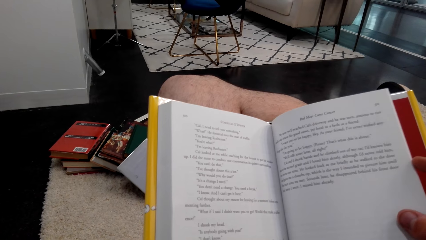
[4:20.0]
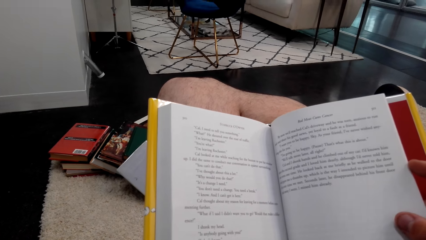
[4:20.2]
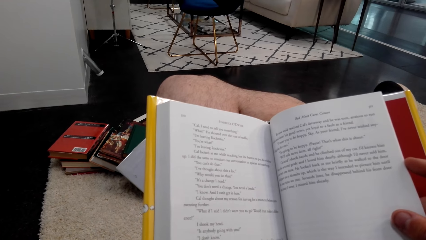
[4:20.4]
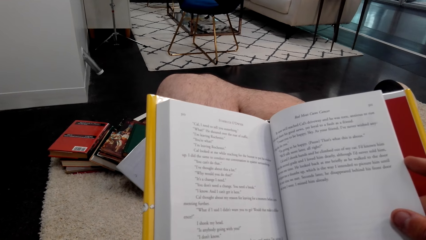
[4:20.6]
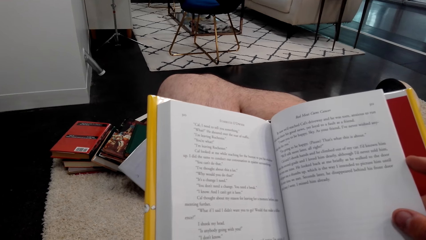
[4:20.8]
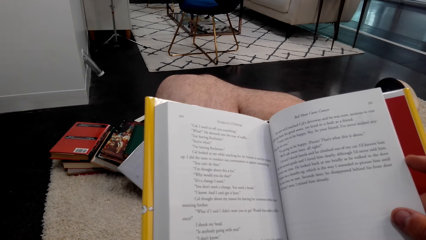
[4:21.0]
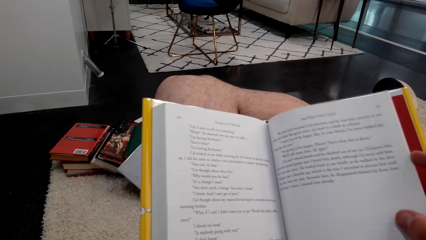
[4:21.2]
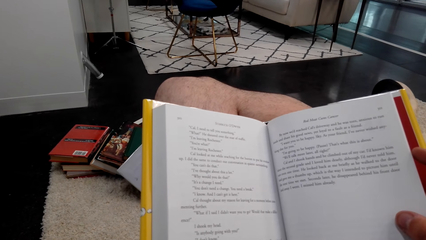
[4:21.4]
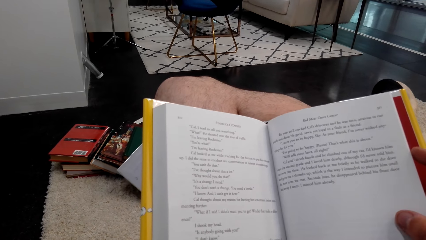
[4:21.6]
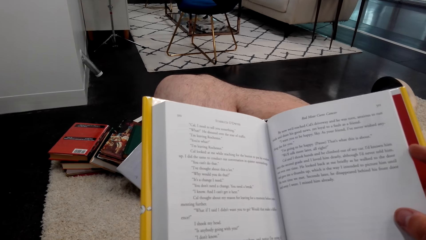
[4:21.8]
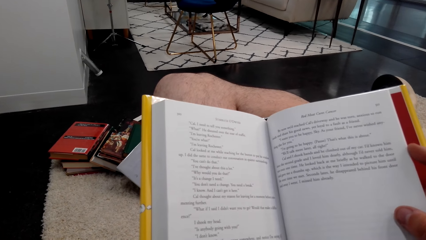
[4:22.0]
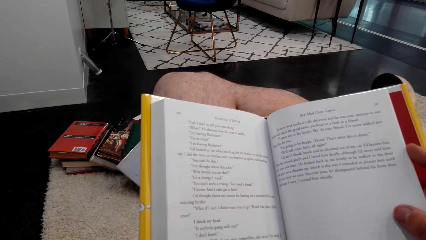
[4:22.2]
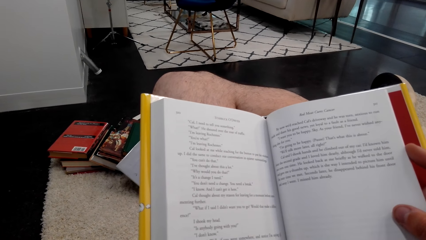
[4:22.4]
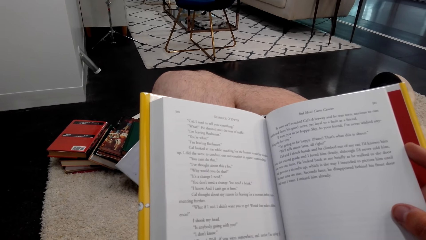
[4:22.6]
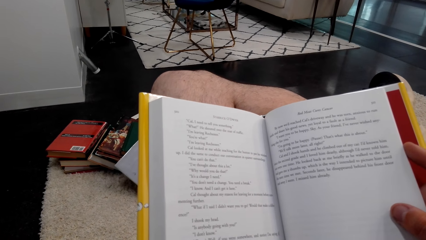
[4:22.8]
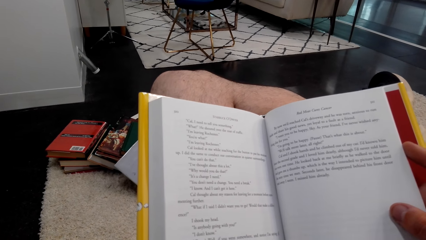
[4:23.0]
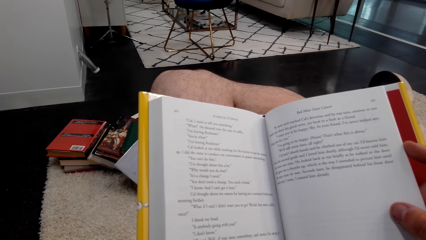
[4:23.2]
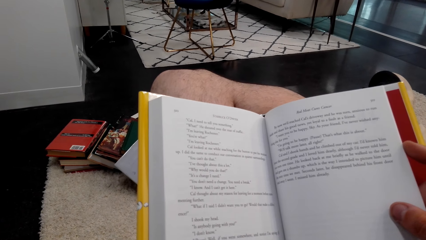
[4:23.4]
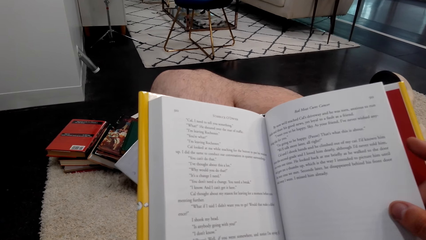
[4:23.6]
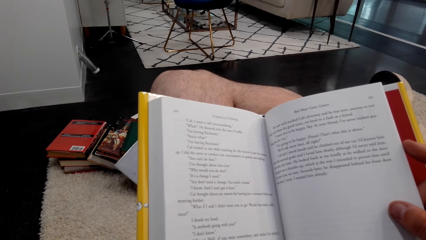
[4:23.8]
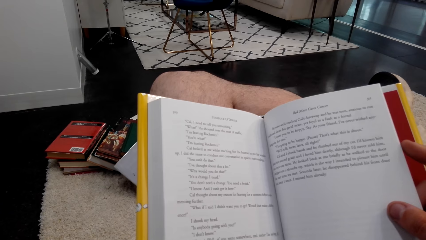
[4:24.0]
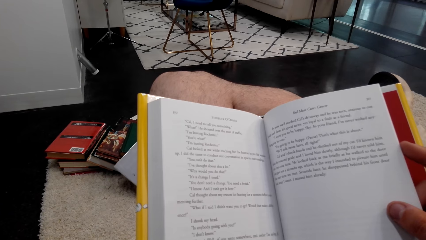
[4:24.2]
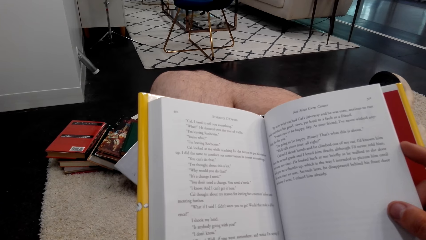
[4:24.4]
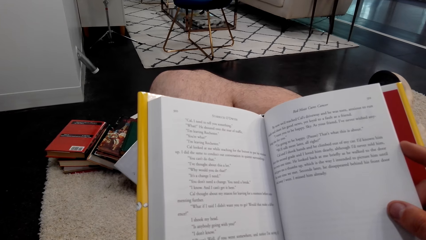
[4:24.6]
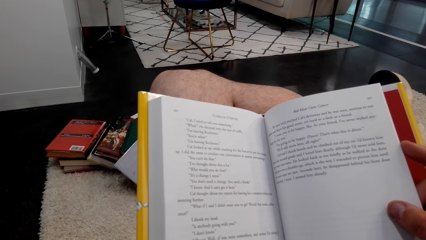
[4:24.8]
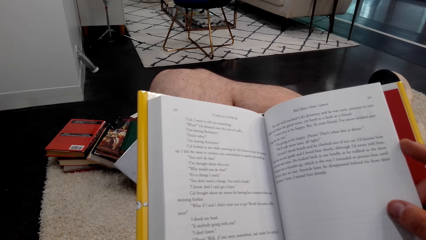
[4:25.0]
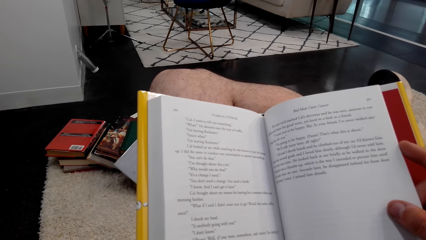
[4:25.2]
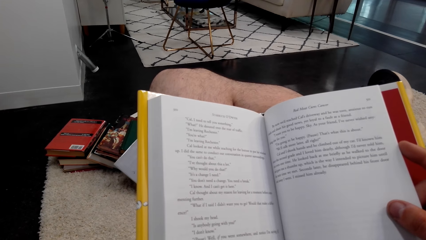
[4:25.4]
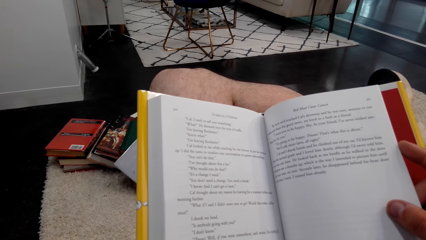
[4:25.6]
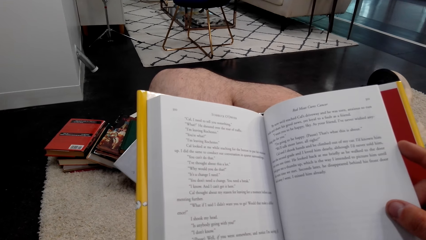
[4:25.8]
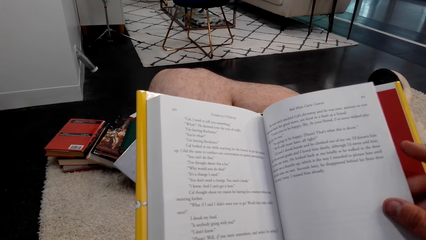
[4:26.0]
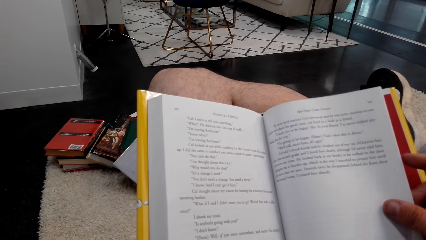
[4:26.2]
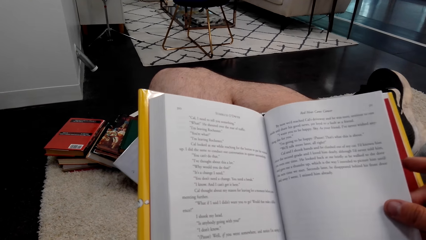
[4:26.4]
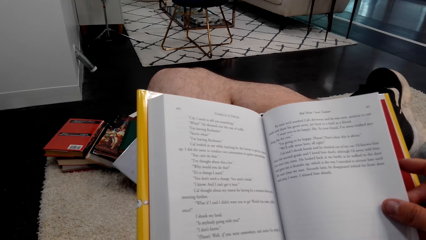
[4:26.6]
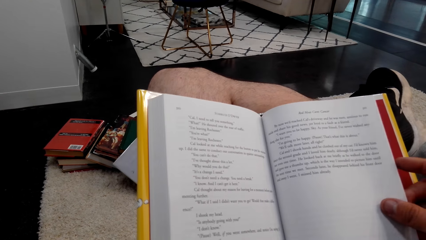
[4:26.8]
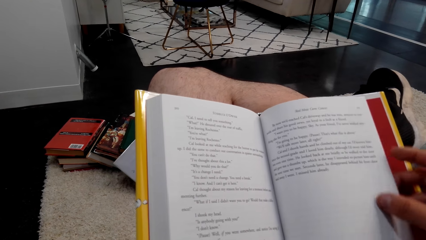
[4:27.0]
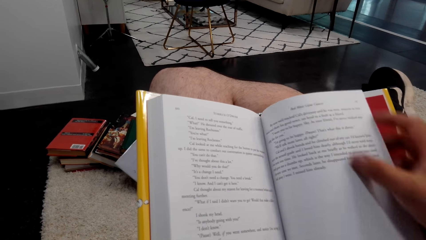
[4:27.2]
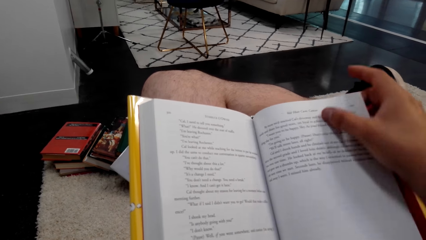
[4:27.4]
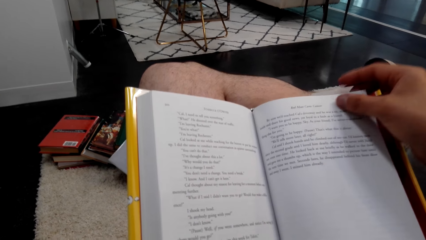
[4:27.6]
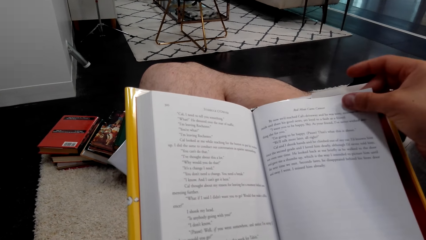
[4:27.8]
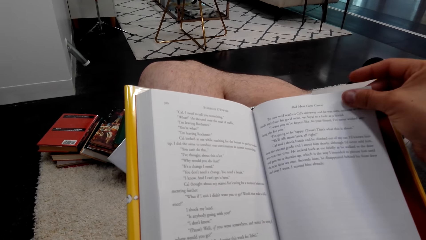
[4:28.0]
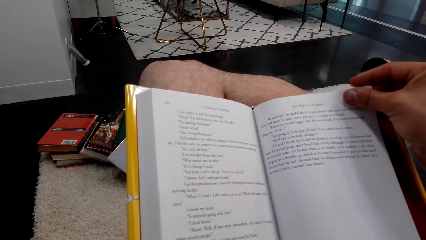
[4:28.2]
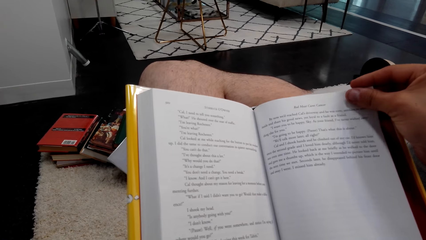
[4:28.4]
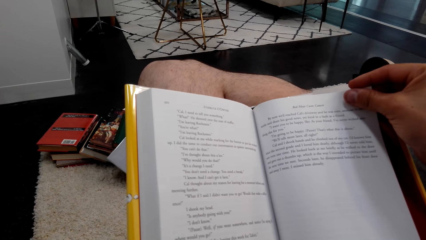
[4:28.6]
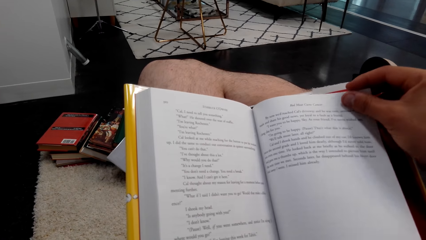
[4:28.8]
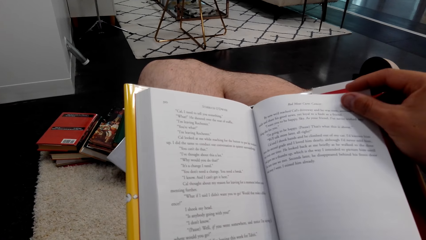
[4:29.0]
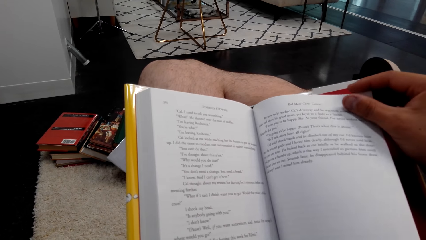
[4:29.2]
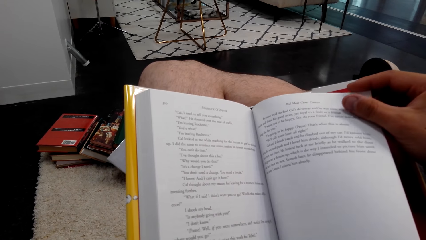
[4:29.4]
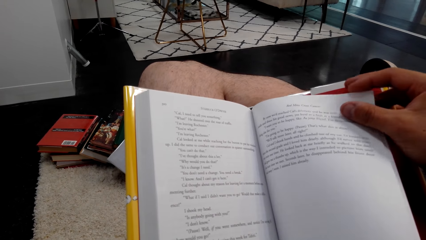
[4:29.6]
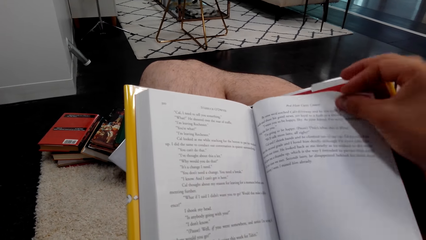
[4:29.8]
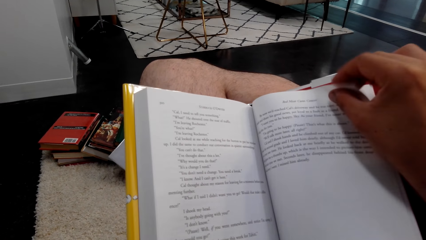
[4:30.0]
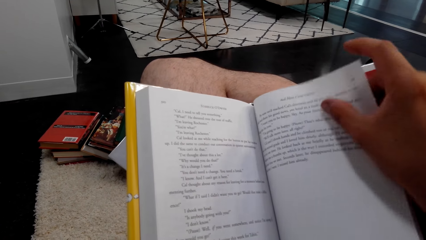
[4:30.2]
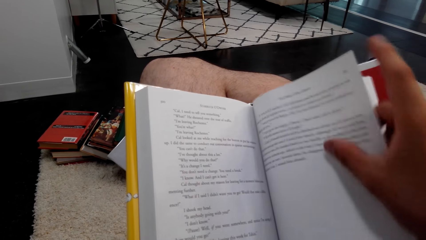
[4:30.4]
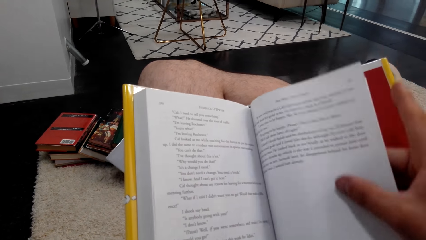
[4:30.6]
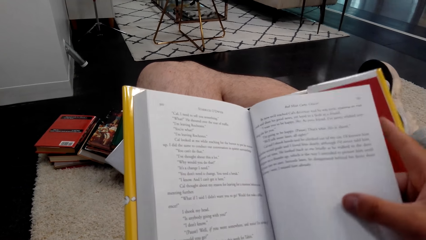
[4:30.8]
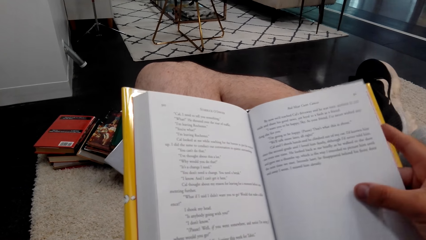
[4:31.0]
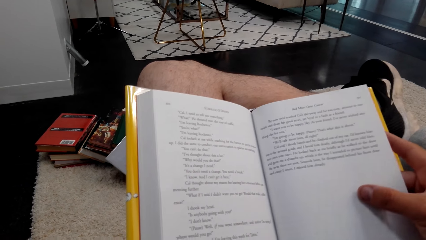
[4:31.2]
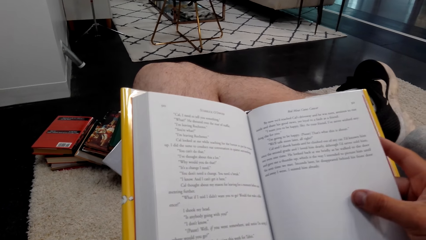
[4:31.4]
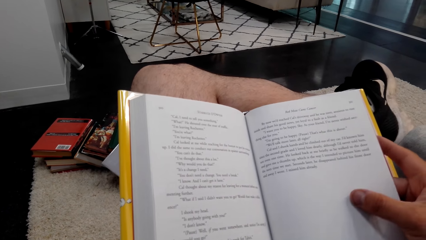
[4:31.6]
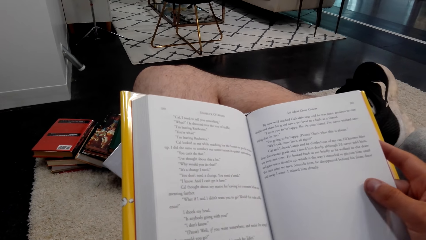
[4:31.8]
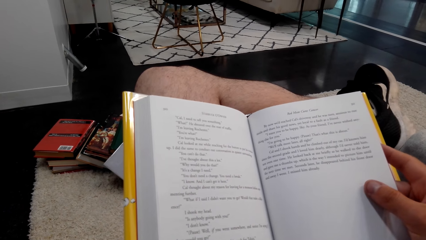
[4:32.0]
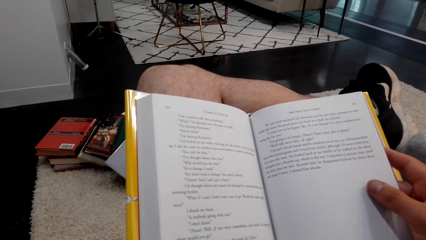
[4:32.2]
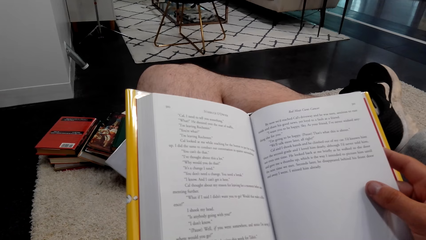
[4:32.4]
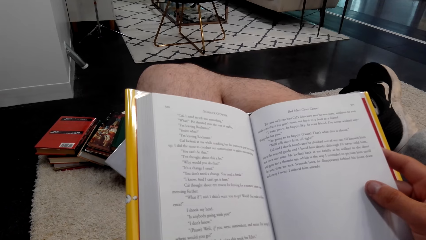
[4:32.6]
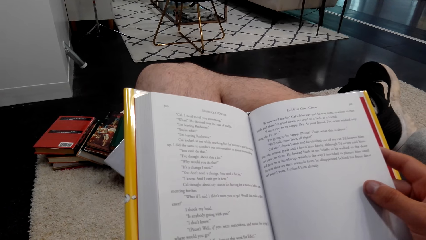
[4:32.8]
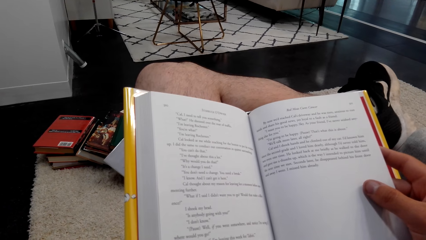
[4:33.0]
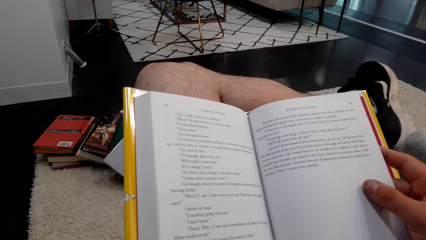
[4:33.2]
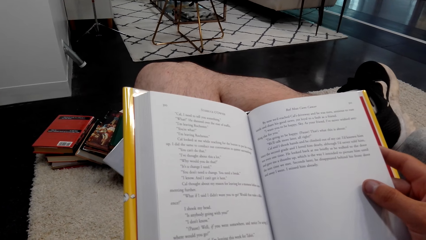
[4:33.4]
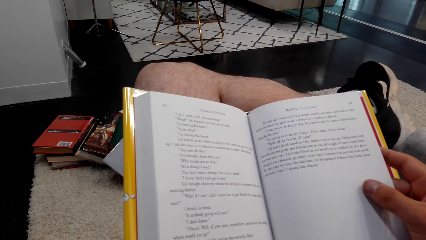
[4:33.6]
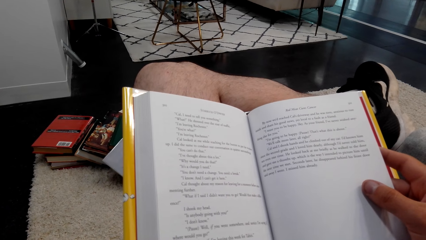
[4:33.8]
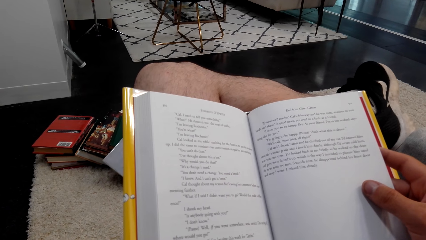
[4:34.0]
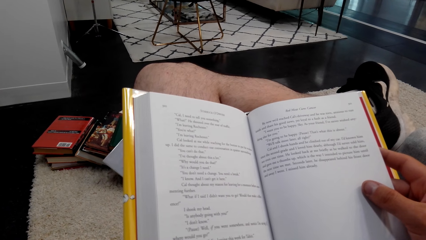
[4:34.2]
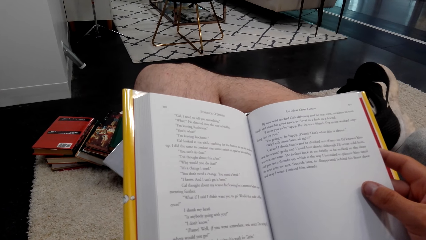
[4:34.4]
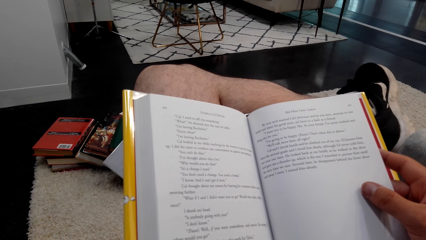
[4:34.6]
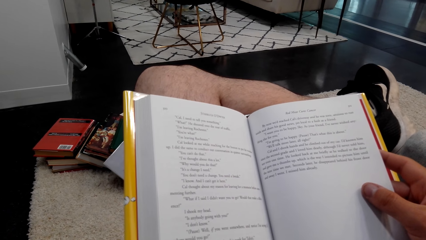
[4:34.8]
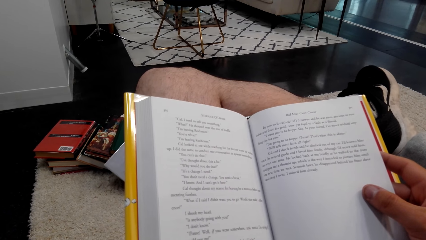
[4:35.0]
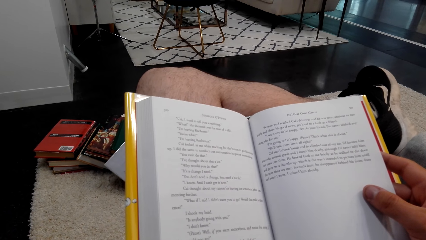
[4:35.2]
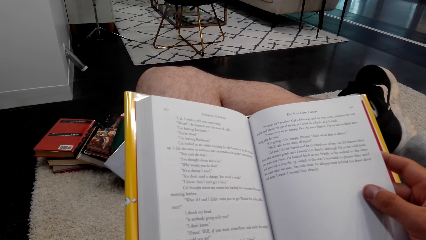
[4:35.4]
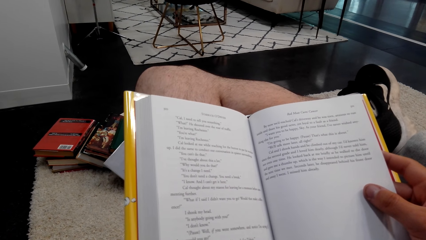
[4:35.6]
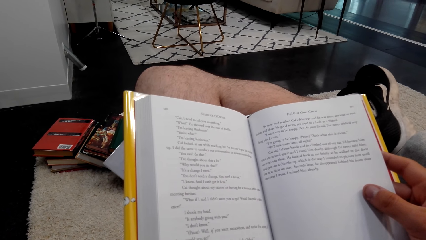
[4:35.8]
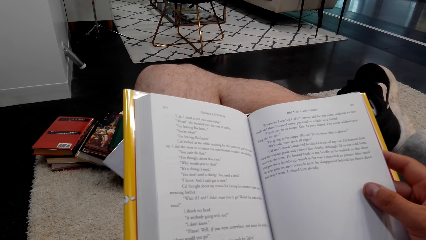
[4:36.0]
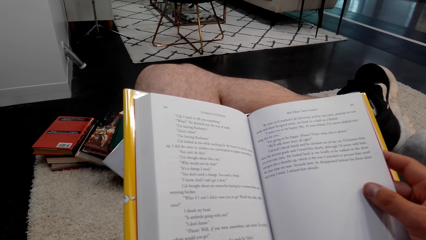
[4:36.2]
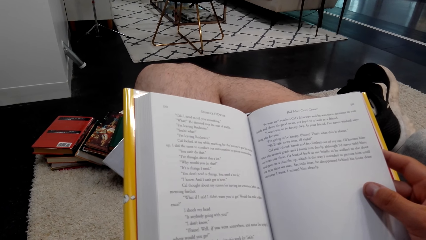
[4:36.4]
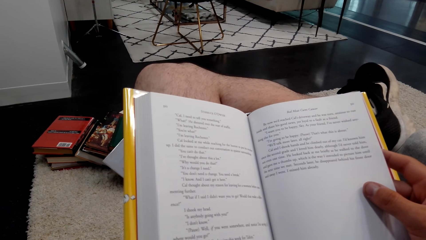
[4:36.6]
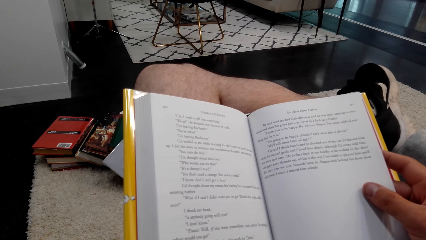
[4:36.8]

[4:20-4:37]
The camera wearer reads a book. They open another page. They hold a page of the book.
